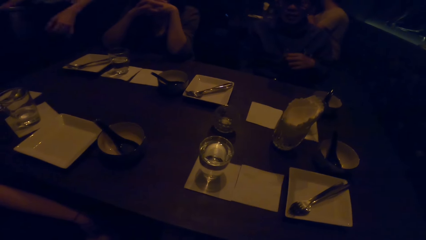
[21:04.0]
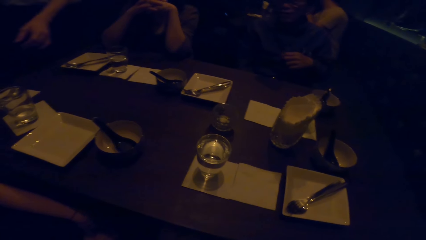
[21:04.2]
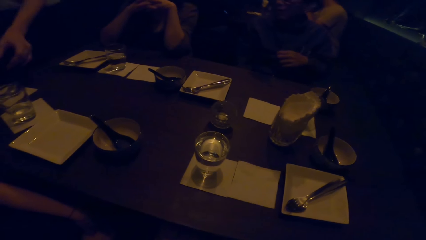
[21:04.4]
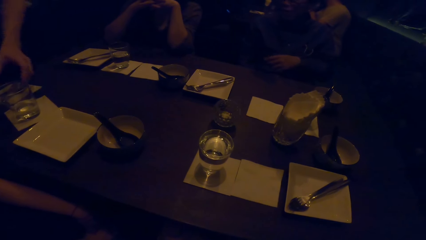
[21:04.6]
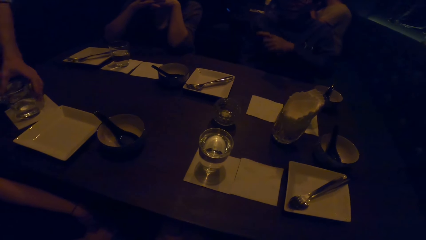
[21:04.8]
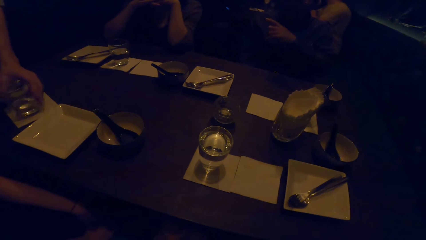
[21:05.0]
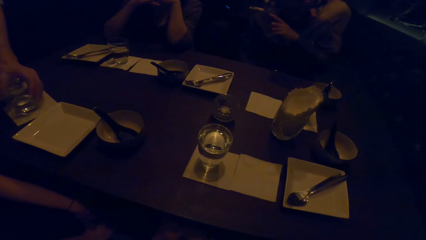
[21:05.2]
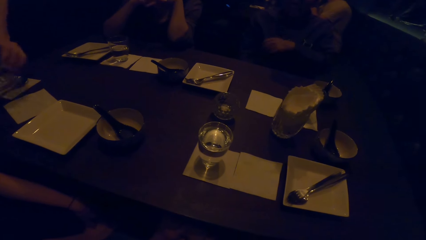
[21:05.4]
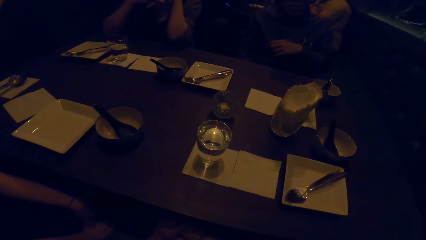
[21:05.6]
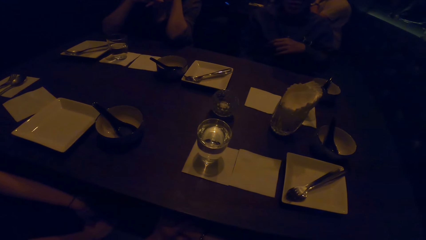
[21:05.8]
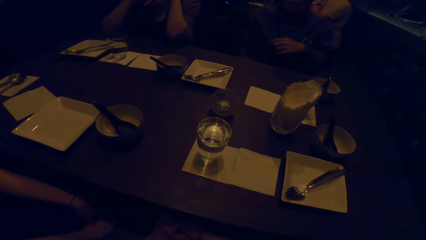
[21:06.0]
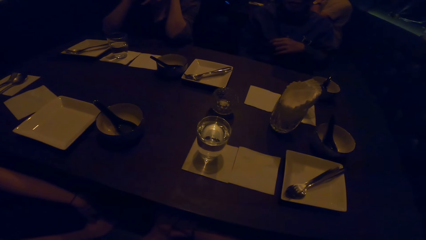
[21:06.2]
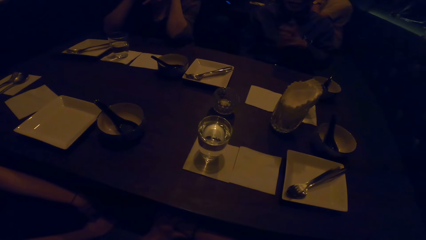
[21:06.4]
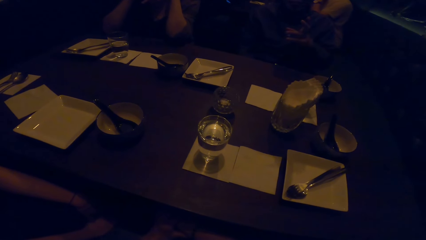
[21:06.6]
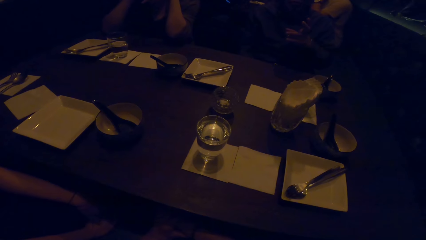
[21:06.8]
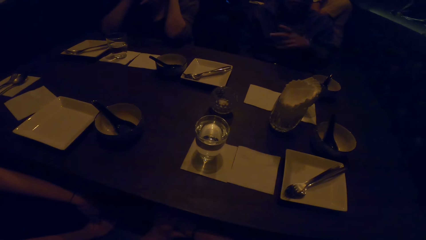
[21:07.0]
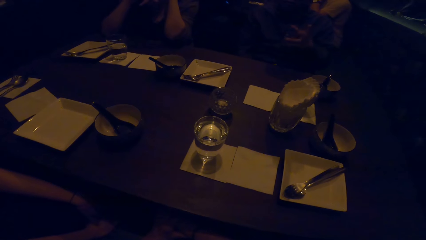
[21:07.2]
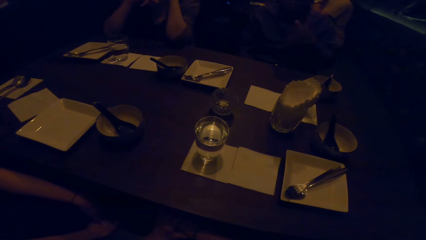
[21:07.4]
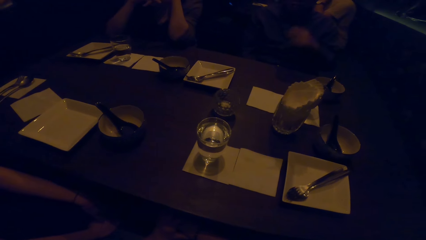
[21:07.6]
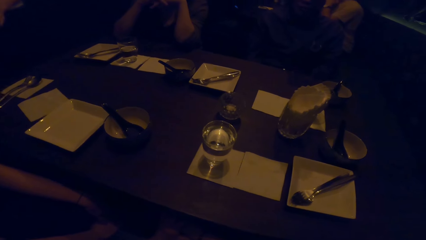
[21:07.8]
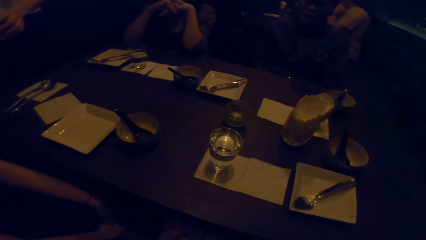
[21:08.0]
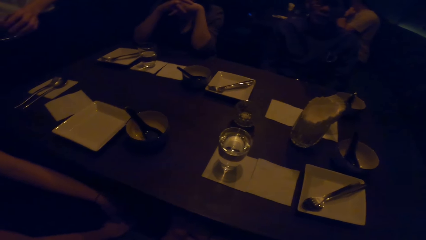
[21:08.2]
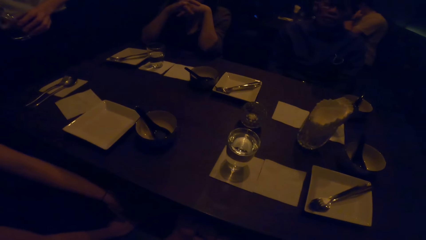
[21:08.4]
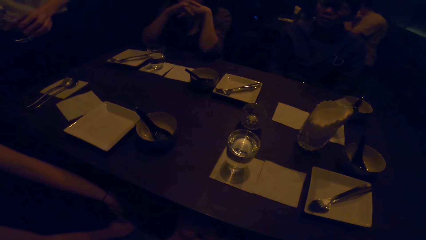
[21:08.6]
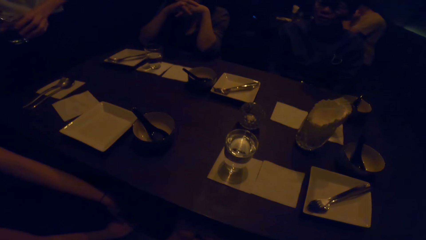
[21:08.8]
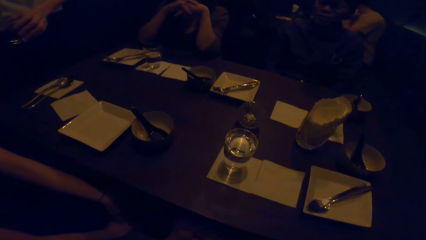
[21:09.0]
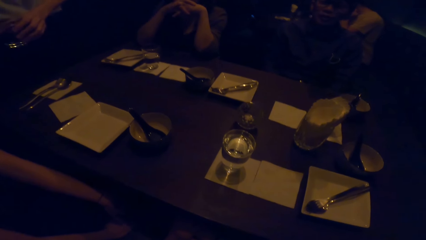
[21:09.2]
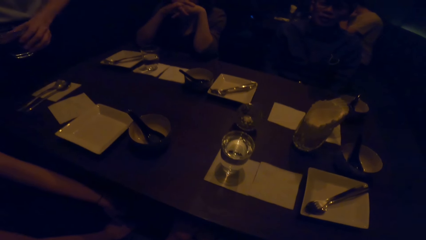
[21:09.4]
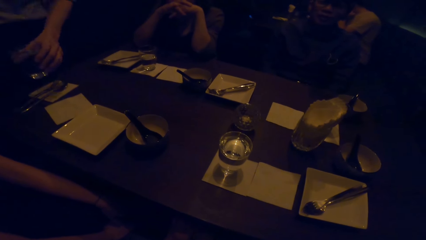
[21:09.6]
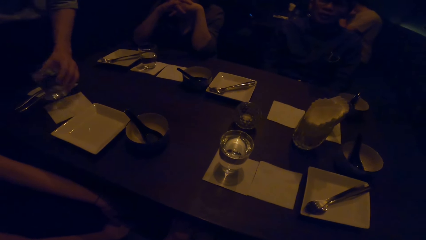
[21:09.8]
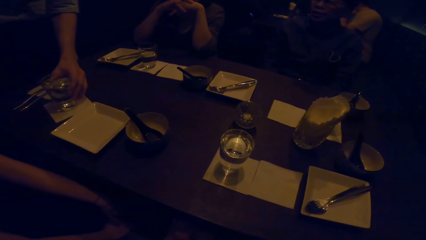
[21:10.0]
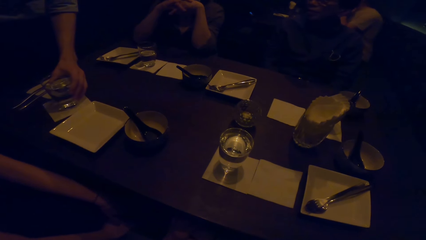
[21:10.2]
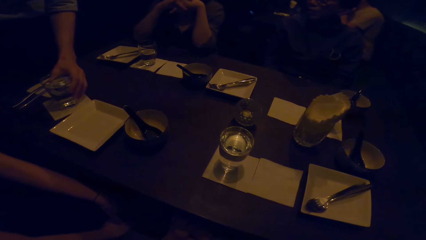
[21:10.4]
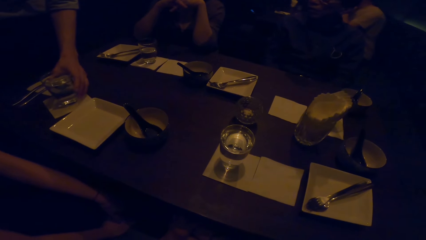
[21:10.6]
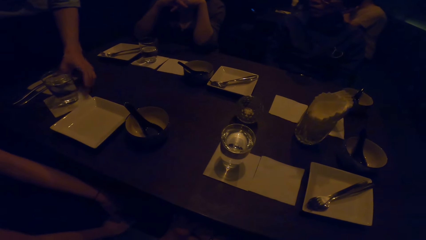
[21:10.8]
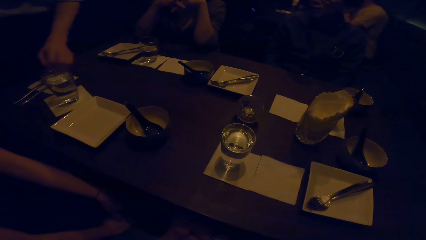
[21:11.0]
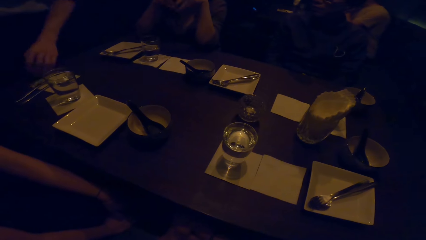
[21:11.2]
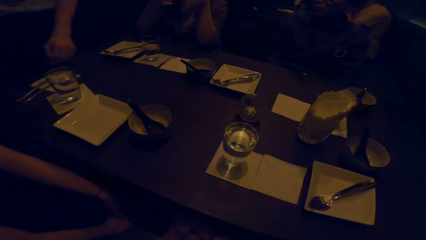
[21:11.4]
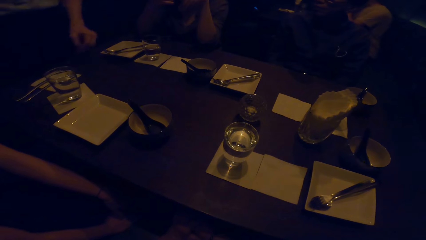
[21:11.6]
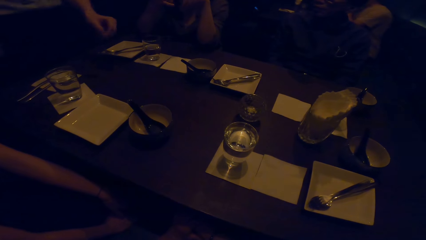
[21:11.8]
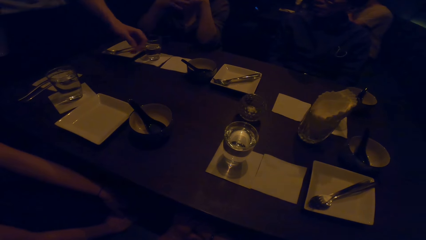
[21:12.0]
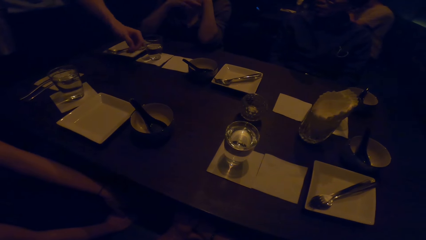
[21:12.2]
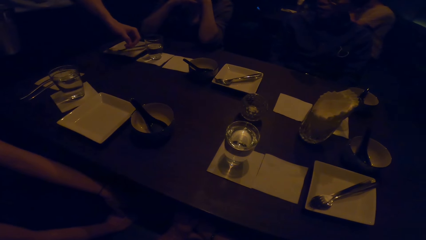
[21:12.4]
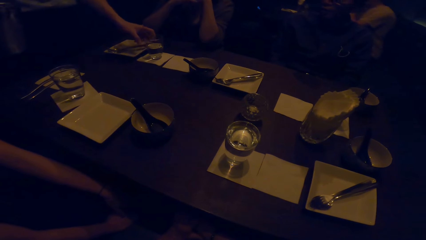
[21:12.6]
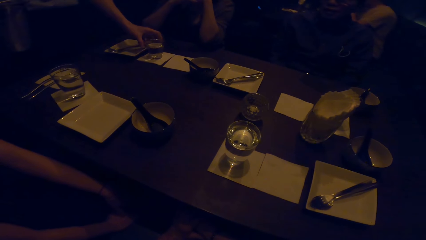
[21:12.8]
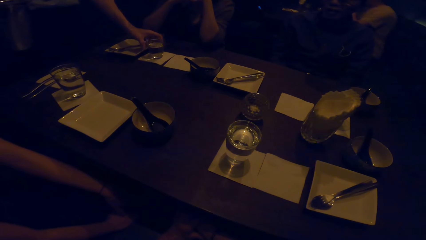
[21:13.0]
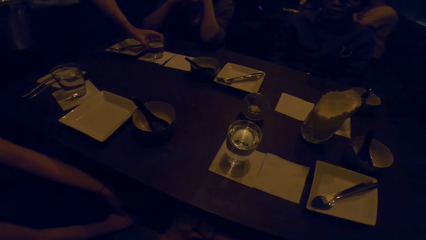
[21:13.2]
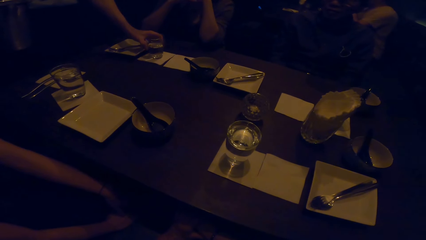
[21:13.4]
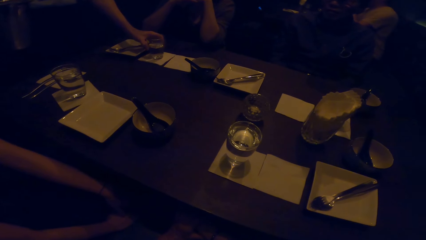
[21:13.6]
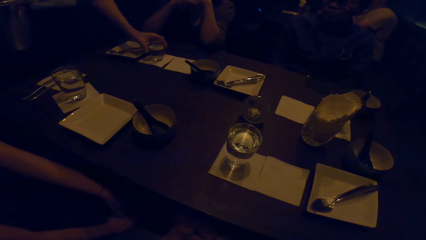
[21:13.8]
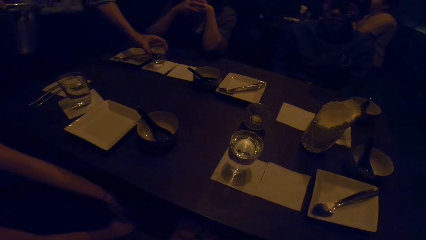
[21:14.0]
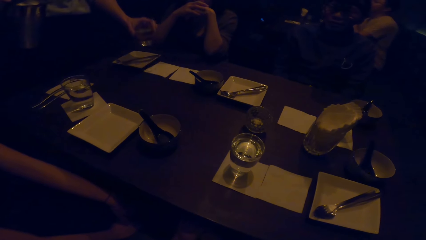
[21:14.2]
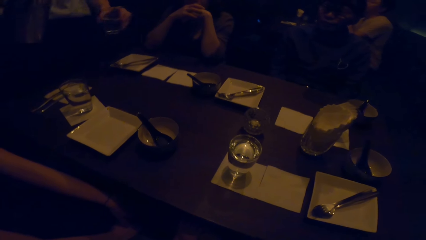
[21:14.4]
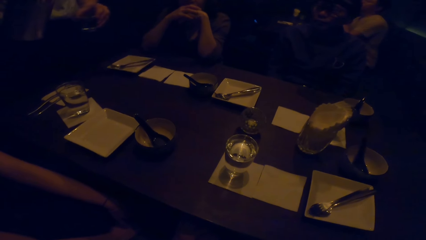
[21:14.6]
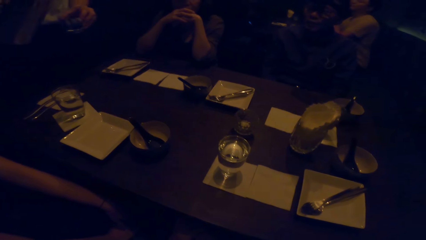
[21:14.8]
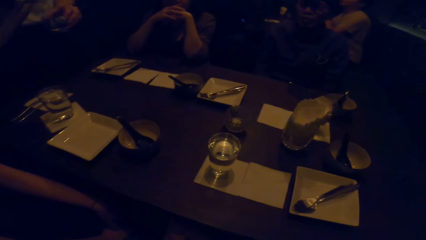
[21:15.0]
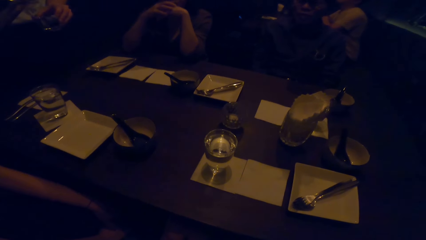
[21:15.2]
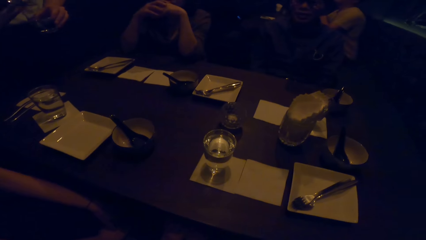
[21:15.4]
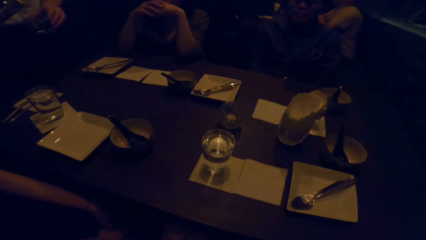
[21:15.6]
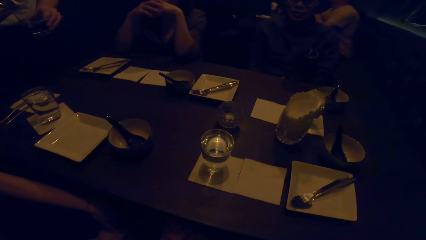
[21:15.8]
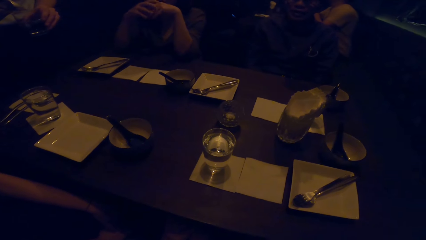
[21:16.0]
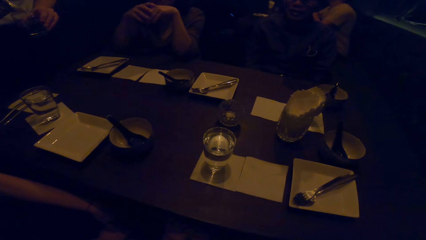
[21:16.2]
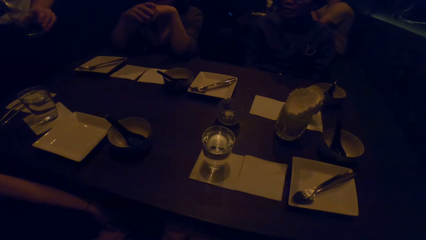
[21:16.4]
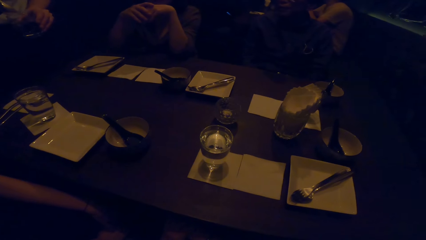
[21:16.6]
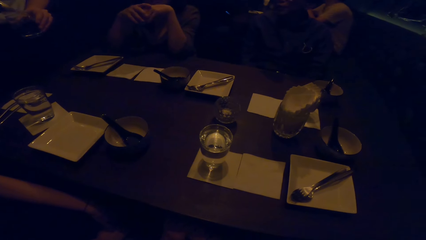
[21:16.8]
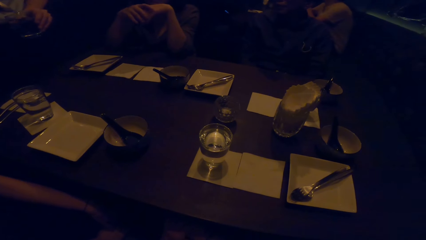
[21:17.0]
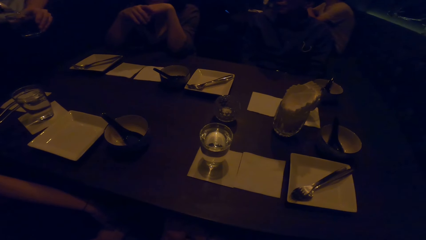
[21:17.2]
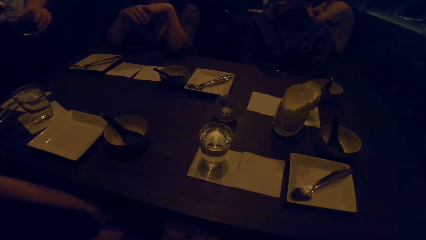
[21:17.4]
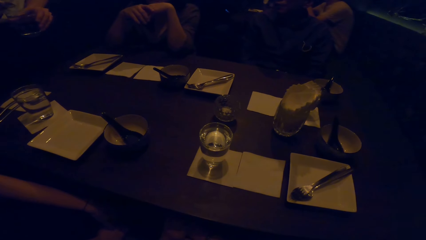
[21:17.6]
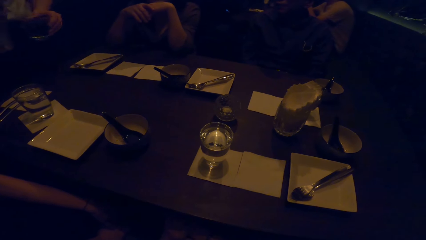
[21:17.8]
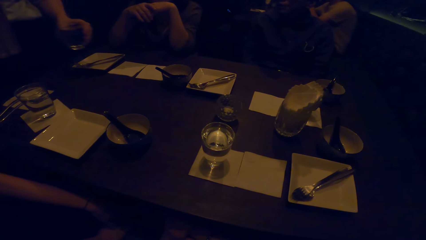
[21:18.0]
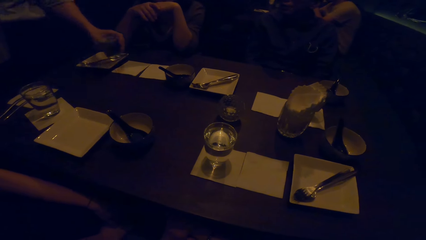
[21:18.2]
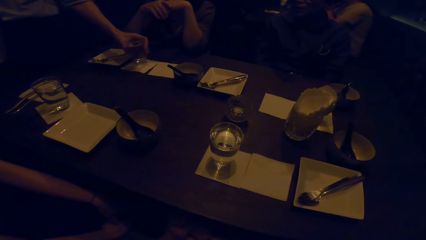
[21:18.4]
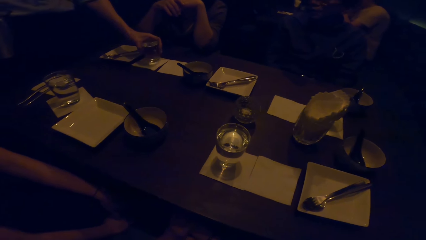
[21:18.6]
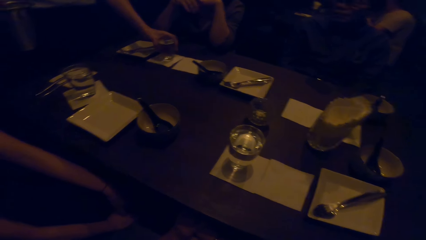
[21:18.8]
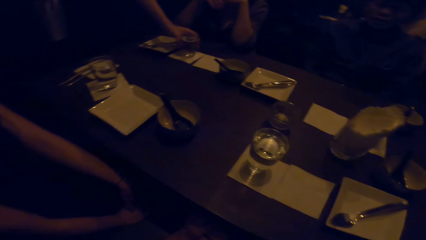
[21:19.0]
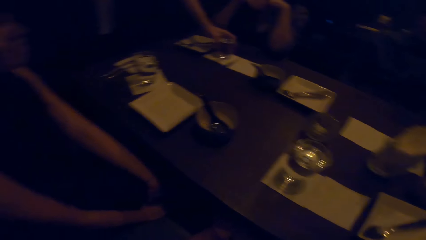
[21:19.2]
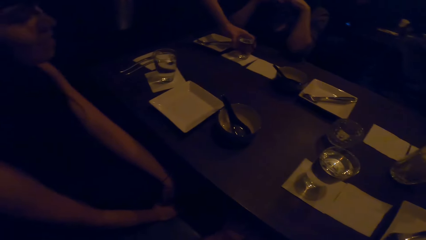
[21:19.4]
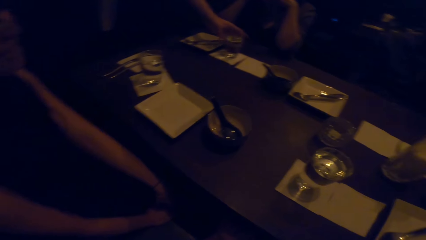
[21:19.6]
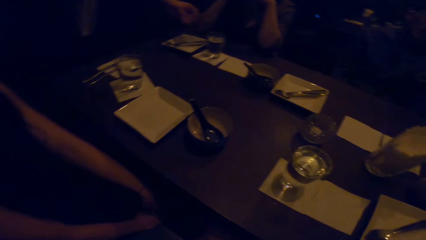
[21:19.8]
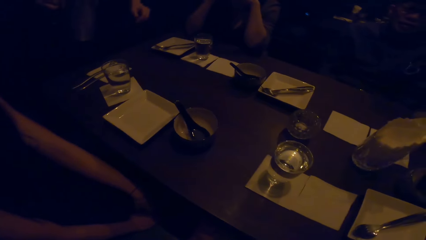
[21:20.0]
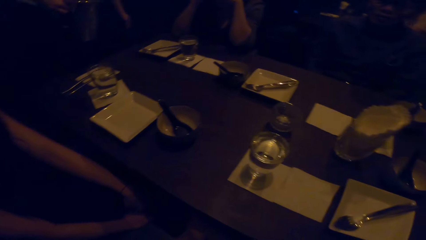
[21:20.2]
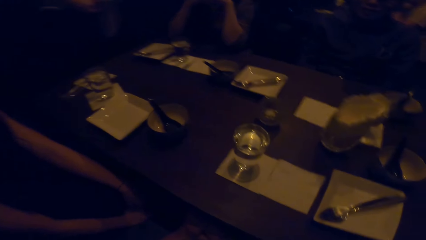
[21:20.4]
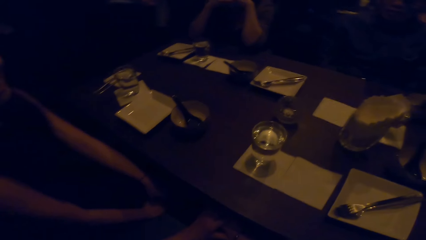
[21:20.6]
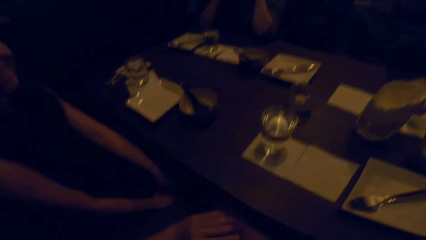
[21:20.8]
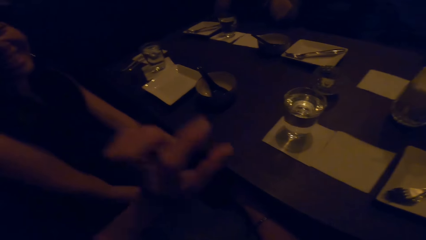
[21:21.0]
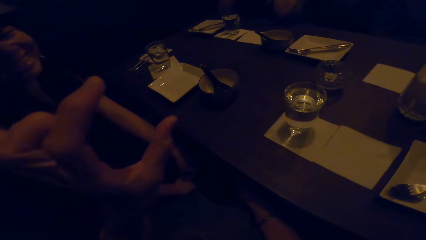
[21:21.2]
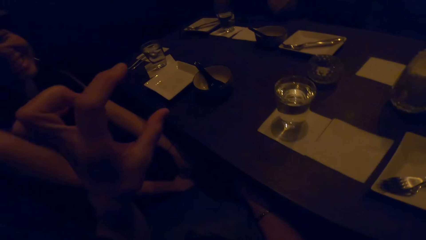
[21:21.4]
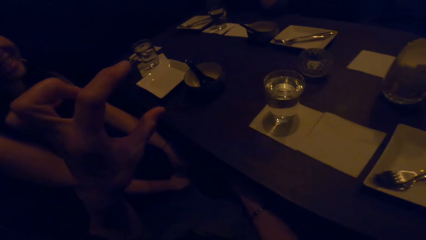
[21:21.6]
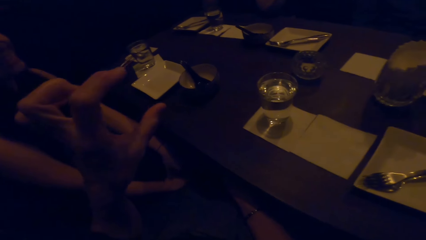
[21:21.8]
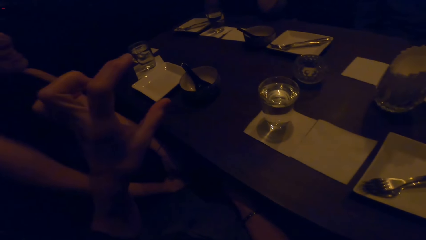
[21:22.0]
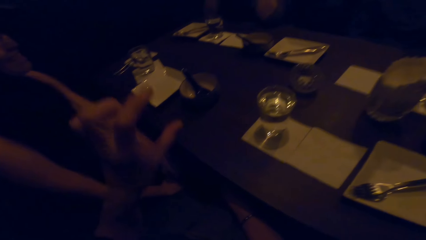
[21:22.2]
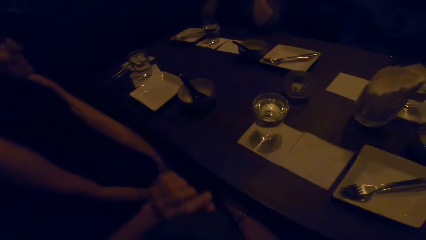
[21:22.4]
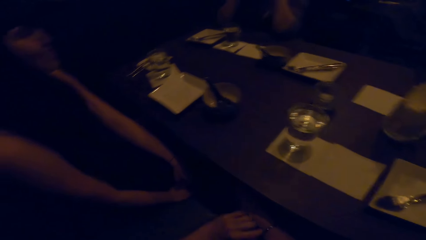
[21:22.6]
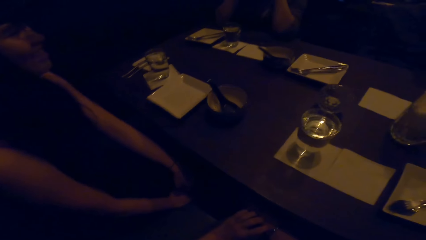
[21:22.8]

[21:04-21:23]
A man talks to his colleagues. A person picks up a glass of water. The person pours water into a glass. A woman talks. The person puts the glass of water on a table. The person picks up the glass of water. The camera wearer speaks to the man. The person pours water into a glass. The woman laughs. The person puts the glass of water on the table. The camera wearer laughs with the woman. Another woman laughs with the camera wearer. The camera wearer looks at the other woman and shows the other woman her hand.
